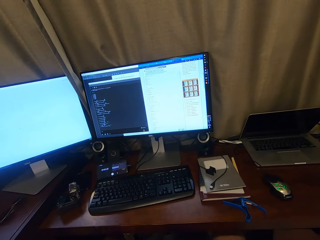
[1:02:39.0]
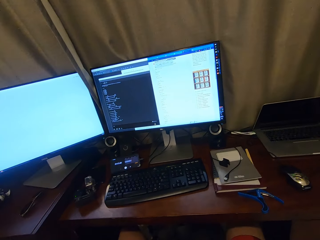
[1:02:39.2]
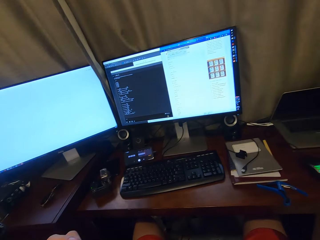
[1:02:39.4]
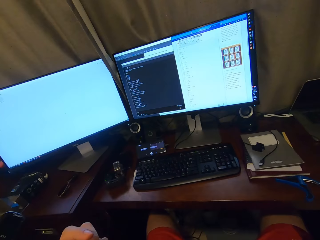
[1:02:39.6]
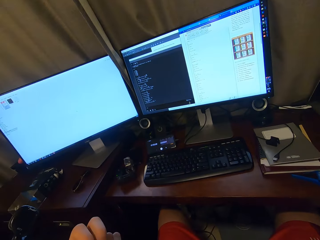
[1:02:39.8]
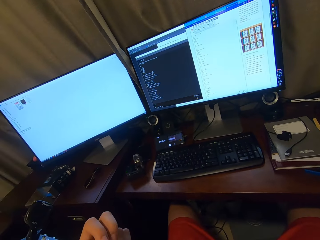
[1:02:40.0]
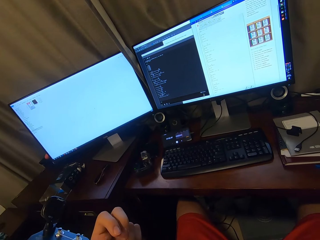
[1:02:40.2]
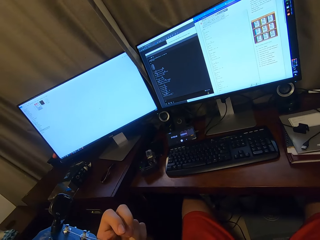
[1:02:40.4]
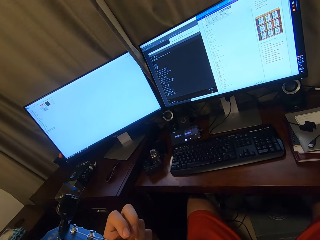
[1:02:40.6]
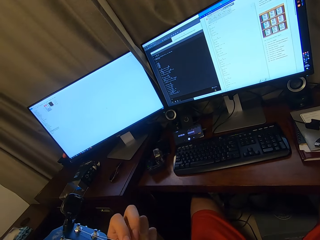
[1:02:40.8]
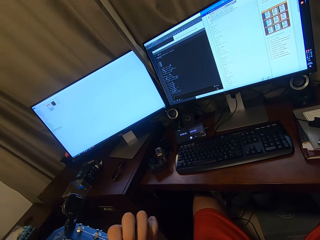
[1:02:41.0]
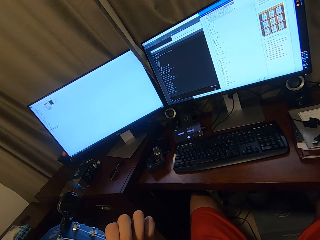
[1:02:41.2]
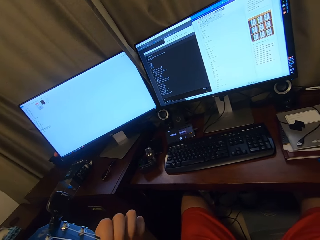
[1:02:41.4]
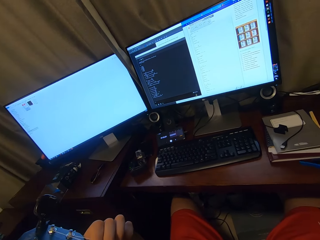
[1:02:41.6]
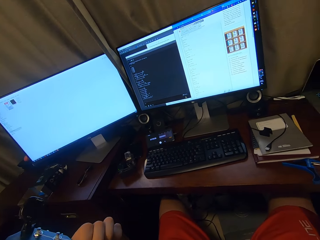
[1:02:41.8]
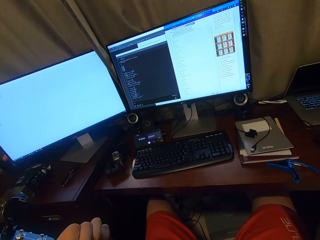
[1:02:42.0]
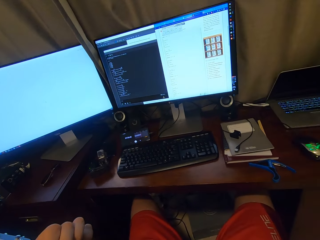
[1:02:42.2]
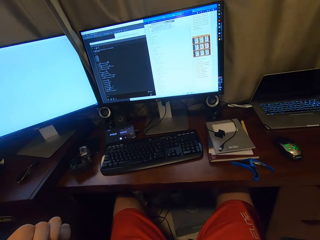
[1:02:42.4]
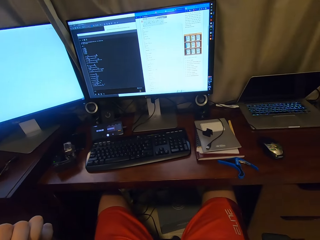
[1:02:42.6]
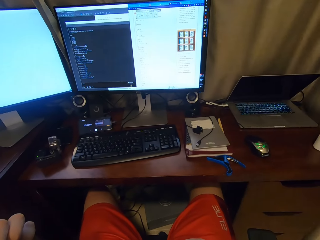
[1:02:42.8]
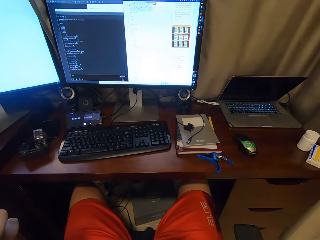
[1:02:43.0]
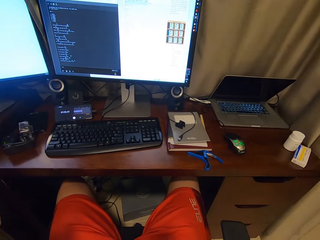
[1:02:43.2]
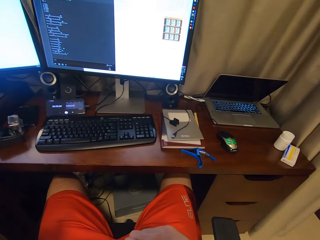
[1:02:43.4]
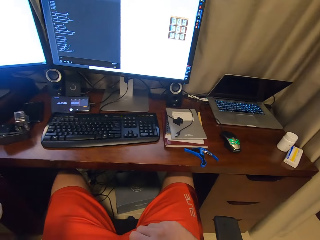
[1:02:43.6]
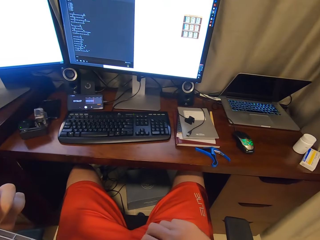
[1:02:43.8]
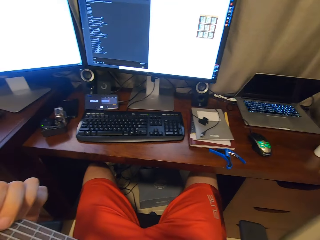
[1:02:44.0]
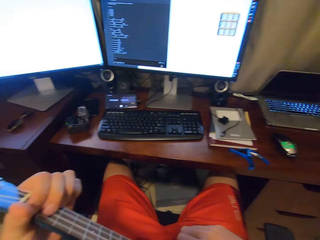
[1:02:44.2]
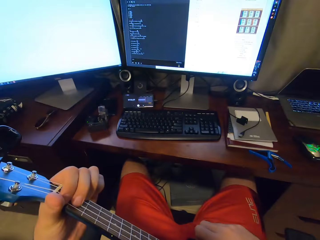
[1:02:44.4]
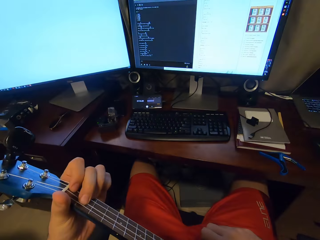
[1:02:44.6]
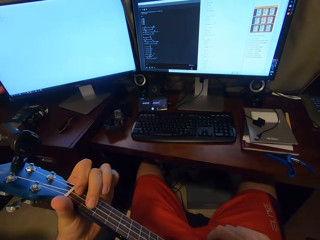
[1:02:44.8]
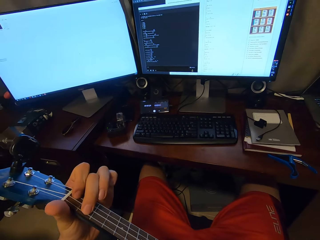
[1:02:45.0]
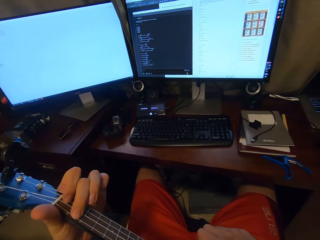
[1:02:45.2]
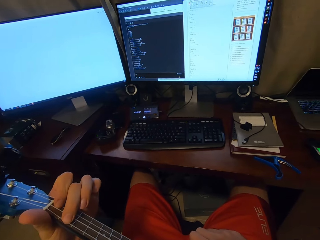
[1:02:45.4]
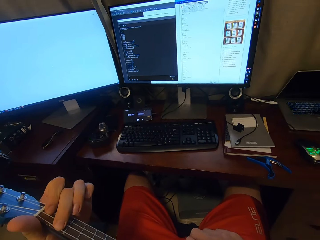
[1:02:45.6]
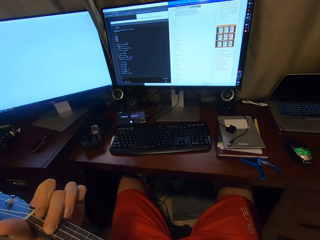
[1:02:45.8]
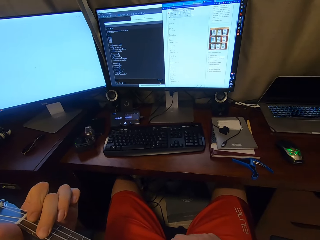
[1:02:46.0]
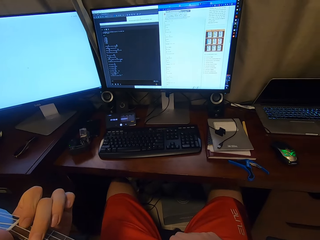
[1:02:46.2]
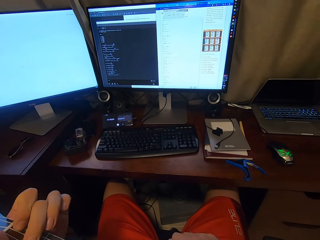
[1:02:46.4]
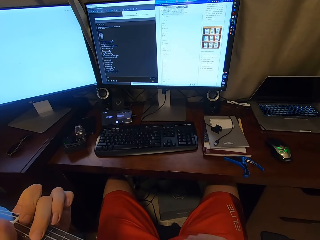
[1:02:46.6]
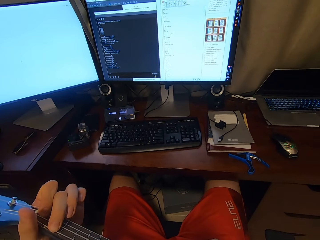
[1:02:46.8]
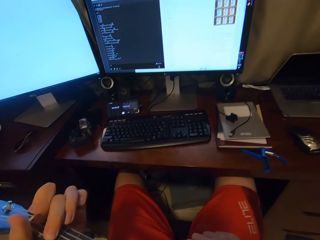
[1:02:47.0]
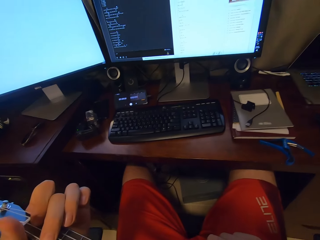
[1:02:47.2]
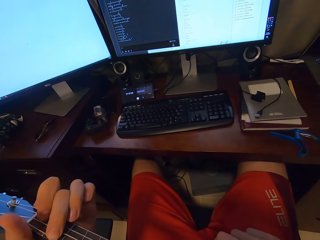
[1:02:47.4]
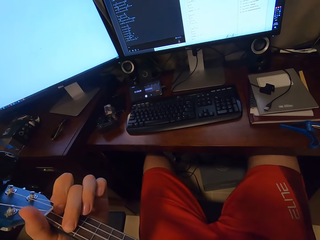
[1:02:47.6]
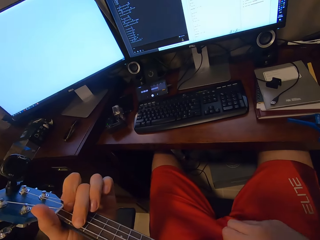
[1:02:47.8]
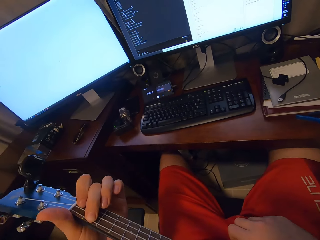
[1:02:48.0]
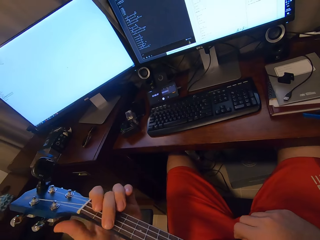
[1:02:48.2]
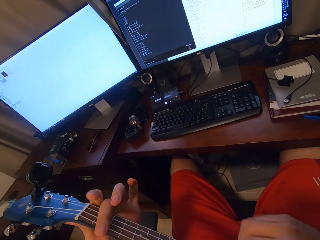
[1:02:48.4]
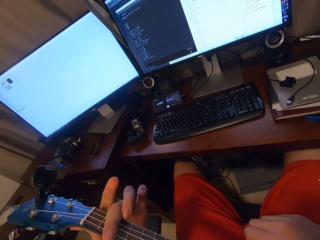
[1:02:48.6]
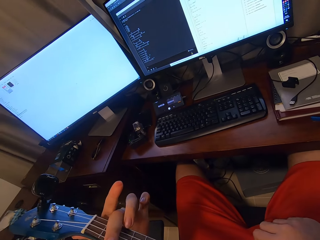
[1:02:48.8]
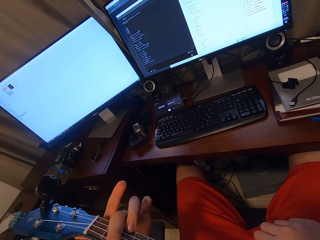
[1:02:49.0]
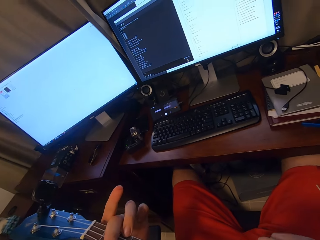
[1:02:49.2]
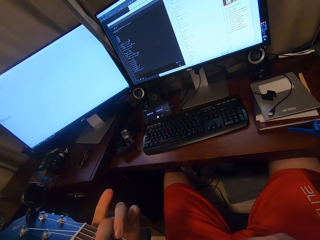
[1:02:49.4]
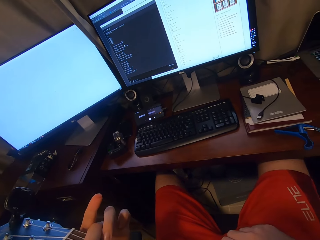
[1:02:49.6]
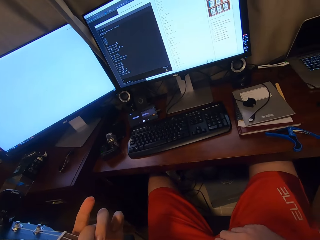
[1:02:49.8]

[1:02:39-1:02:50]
The camera wearer plays only the guitar.

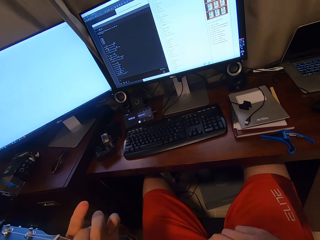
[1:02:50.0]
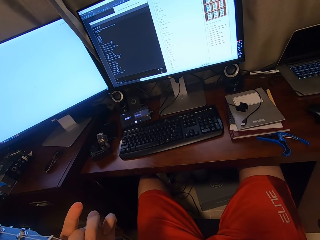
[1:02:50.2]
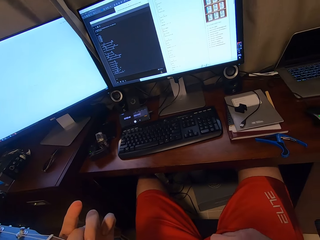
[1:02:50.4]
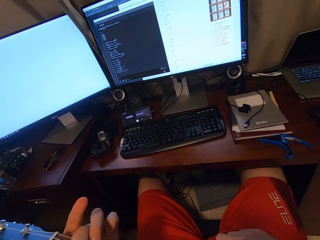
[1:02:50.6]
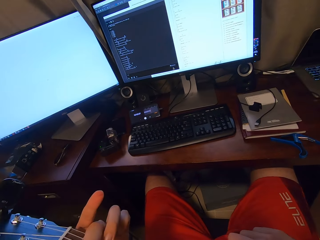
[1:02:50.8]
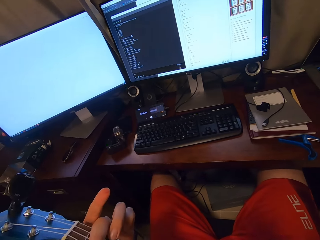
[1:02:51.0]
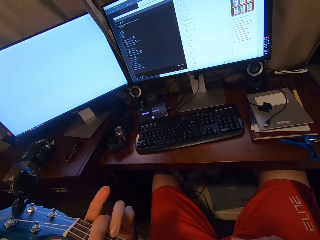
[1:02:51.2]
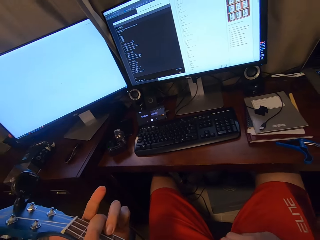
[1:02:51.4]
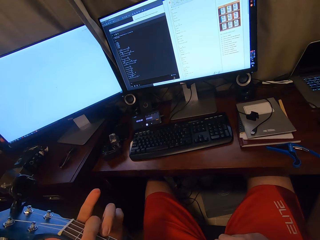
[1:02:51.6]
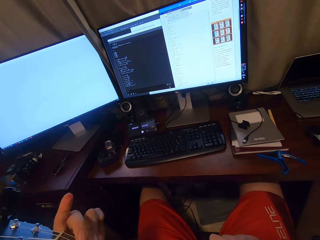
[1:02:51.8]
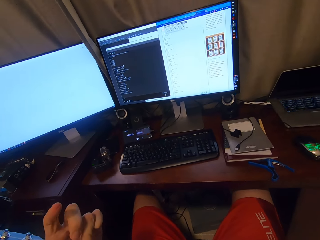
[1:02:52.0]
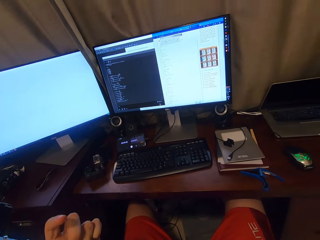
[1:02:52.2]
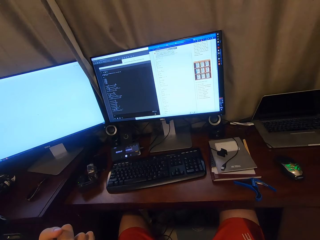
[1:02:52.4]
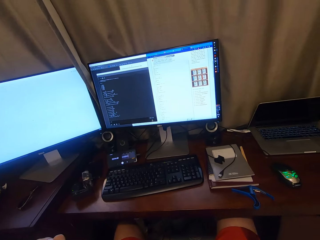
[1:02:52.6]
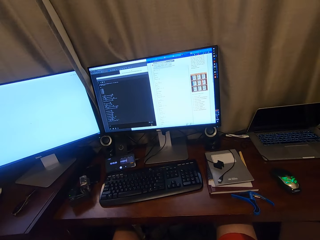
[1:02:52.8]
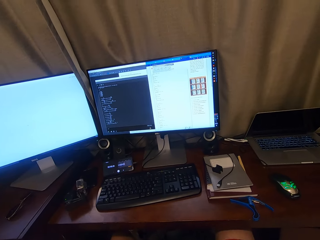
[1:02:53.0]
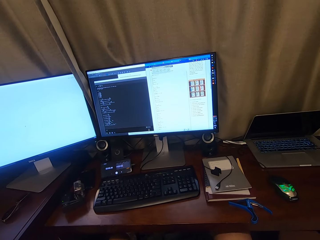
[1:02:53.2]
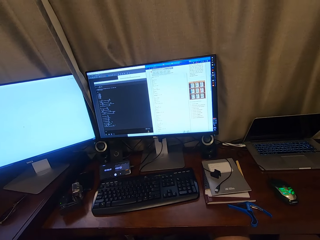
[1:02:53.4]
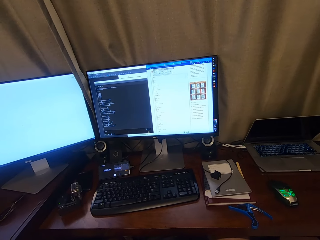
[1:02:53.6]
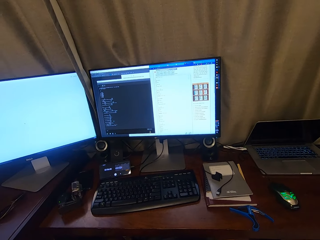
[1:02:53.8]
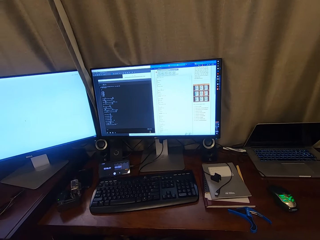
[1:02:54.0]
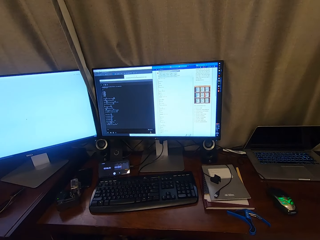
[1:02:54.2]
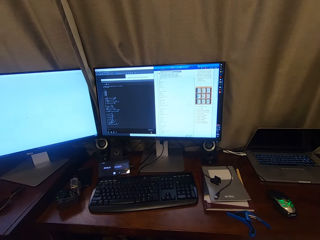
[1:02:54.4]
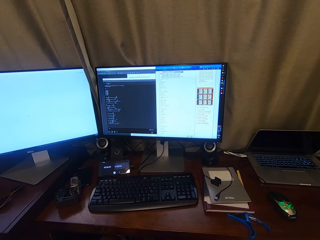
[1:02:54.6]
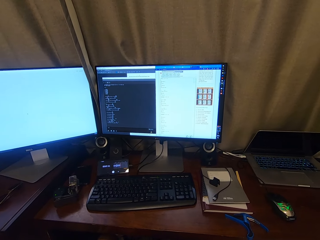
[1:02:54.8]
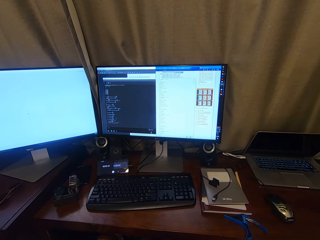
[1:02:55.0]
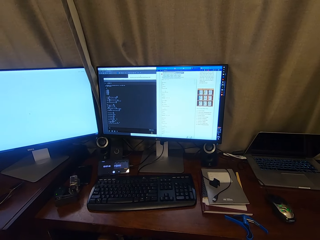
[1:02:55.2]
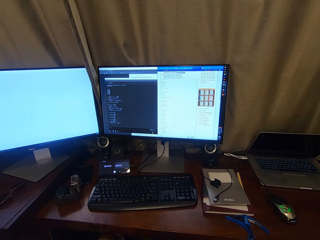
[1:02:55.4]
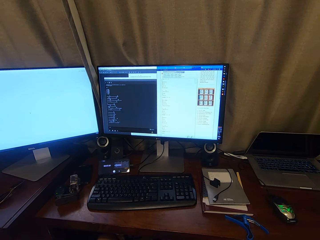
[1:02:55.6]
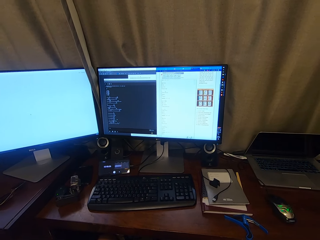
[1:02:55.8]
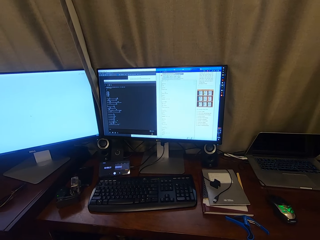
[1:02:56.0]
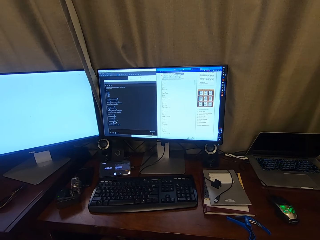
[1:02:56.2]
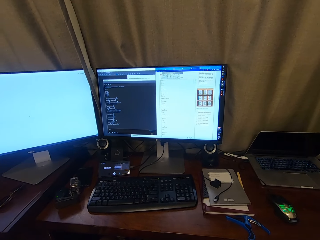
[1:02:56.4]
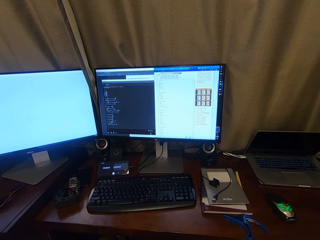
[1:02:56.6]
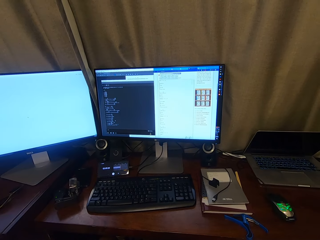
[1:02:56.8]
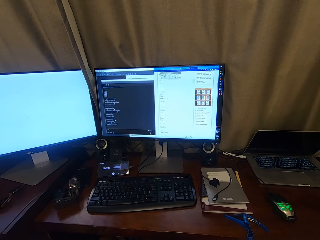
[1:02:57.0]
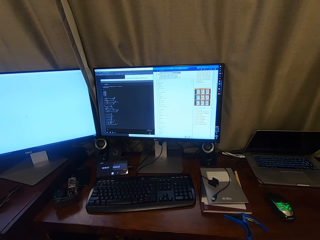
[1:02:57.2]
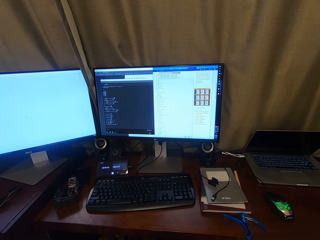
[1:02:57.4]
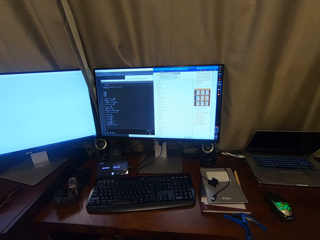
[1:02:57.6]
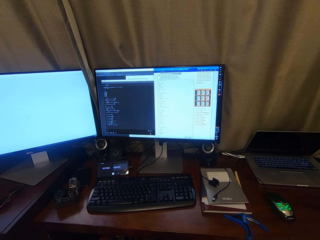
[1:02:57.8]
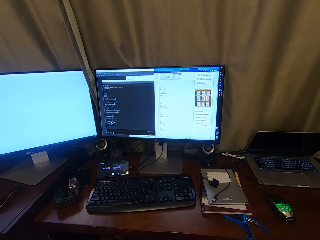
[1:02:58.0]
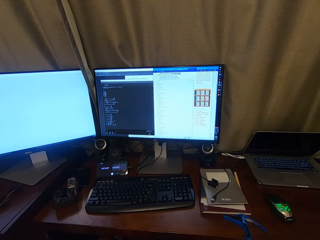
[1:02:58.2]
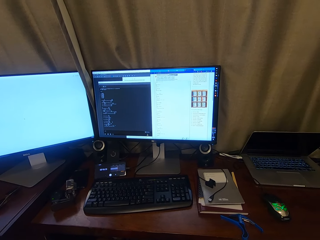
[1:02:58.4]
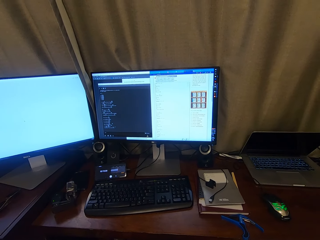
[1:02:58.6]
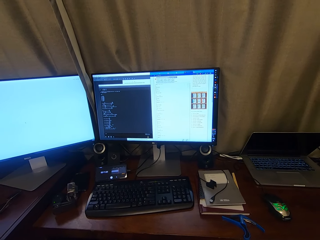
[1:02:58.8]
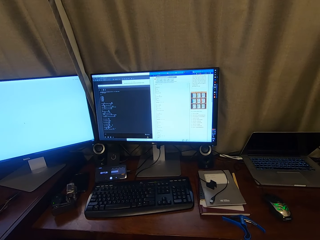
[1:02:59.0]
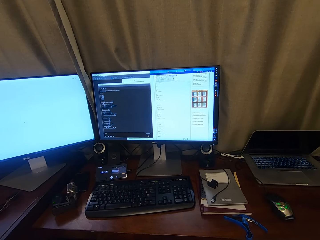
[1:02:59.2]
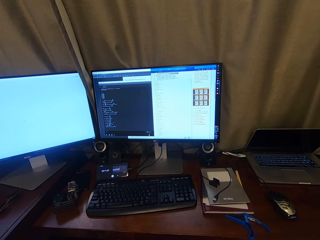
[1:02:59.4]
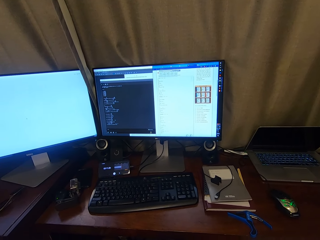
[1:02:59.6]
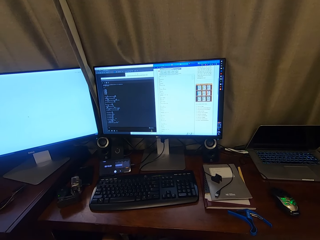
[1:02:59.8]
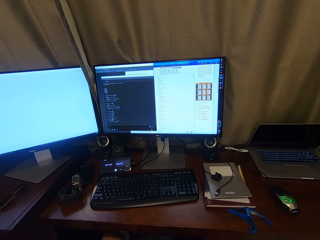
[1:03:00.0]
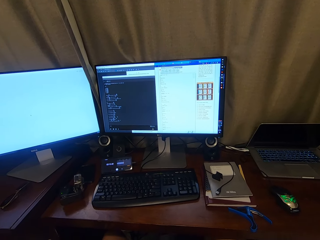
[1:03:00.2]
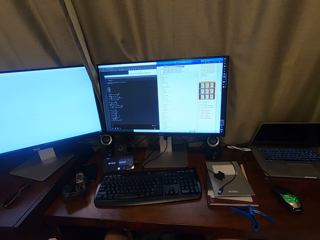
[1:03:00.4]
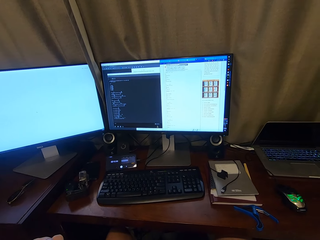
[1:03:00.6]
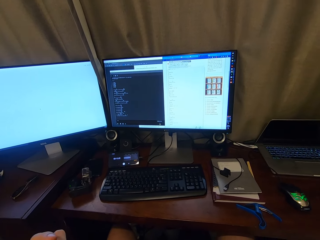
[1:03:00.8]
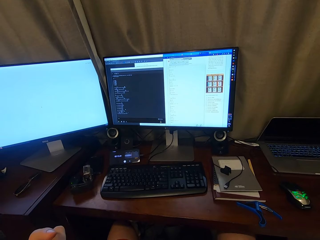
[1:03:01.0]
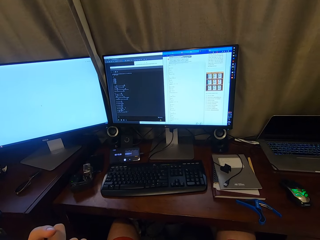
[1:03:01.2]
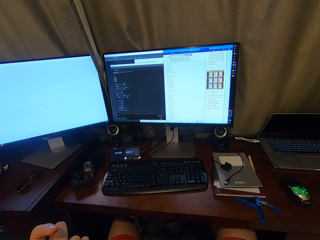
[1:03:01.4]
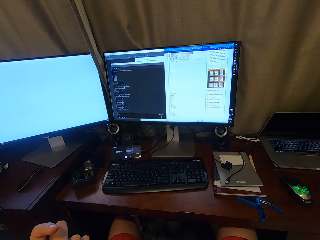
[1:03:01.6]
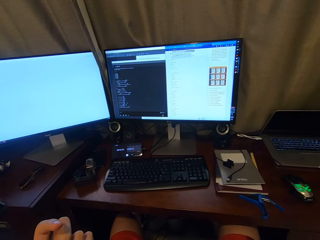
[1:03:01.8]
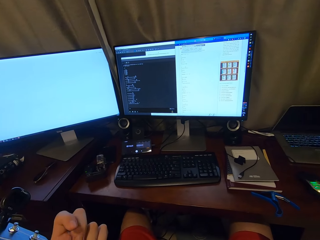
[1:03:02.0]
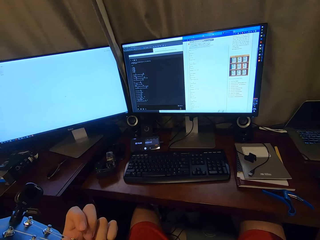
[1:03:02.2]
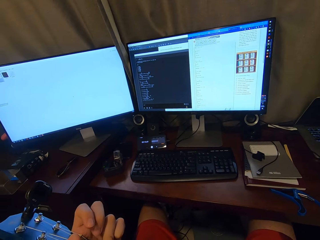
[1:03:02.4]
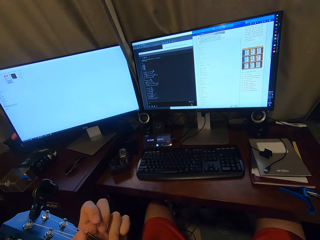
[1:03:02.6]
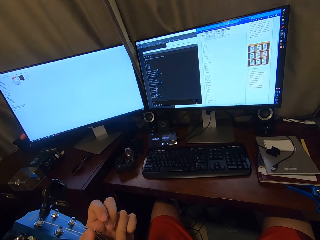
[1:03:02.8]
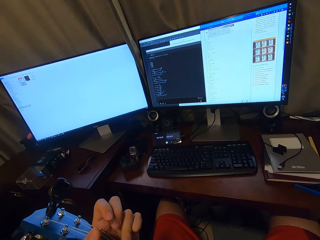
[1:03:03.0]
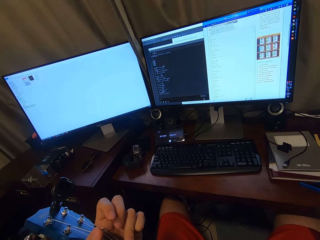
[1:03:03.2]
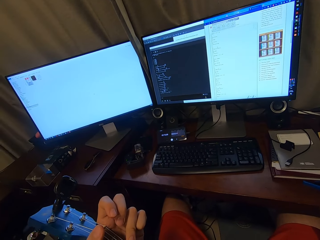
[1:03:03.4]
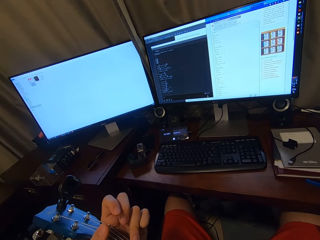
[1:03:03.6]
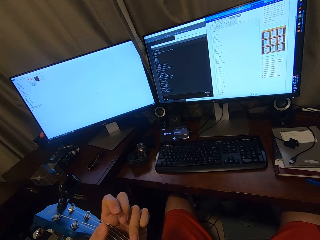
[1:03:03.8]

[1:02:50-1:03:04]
The camera wearer sings. They play only the guitar.
